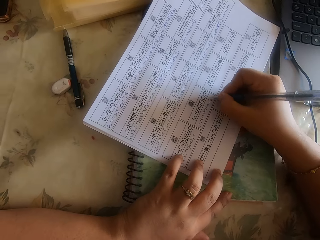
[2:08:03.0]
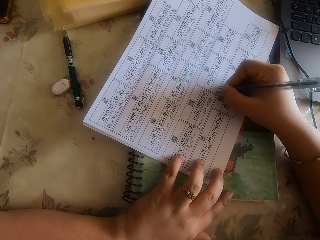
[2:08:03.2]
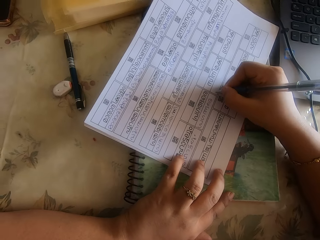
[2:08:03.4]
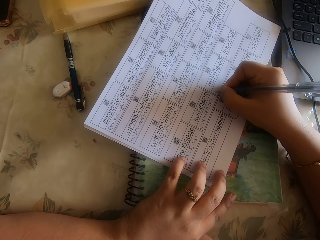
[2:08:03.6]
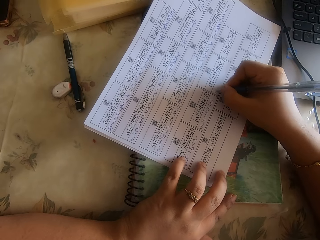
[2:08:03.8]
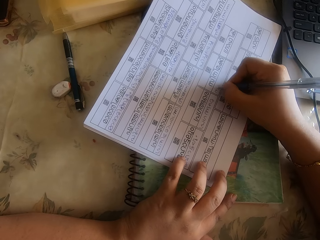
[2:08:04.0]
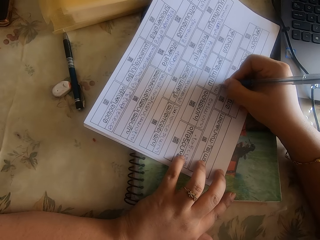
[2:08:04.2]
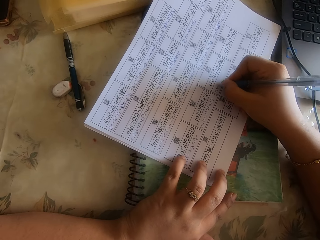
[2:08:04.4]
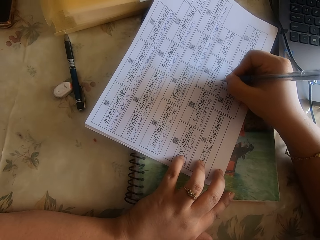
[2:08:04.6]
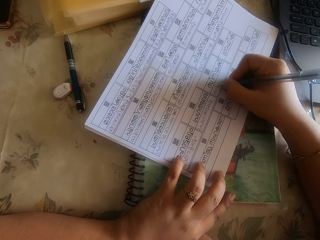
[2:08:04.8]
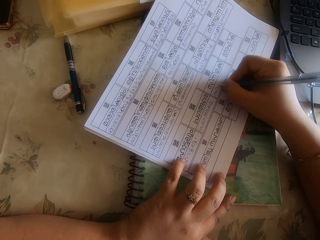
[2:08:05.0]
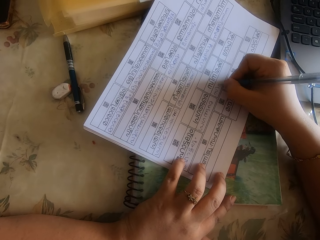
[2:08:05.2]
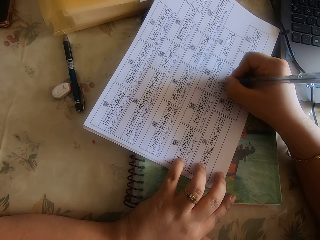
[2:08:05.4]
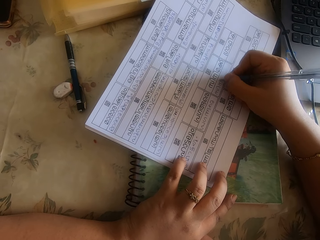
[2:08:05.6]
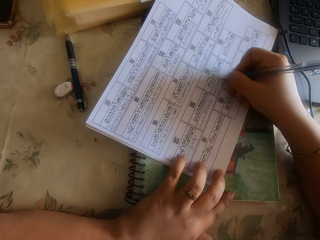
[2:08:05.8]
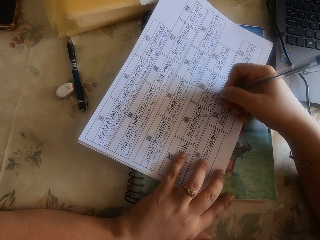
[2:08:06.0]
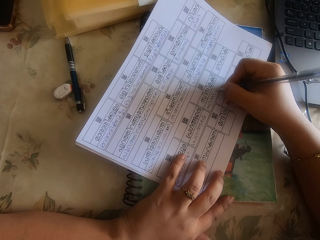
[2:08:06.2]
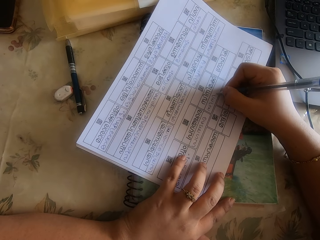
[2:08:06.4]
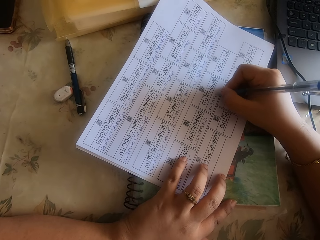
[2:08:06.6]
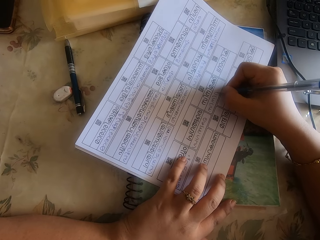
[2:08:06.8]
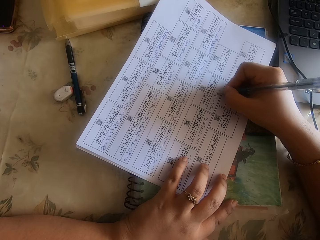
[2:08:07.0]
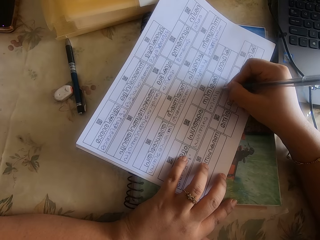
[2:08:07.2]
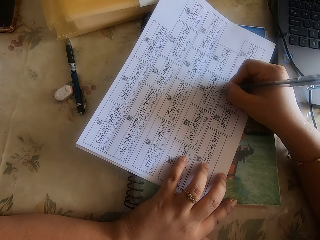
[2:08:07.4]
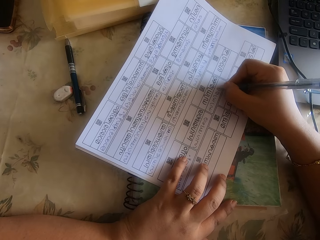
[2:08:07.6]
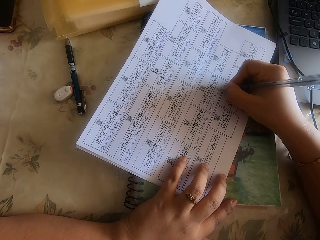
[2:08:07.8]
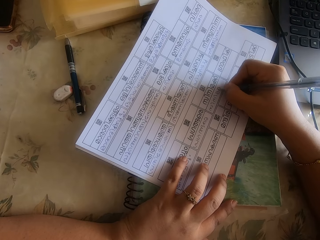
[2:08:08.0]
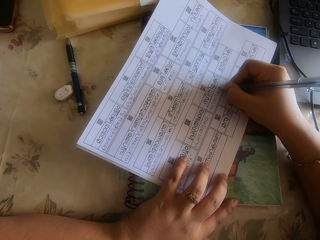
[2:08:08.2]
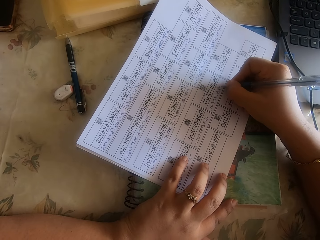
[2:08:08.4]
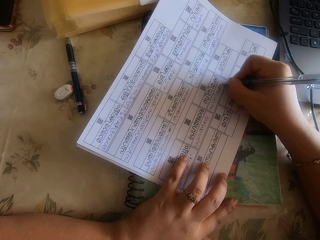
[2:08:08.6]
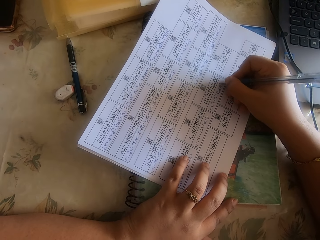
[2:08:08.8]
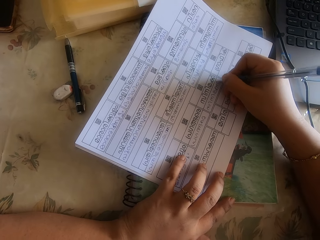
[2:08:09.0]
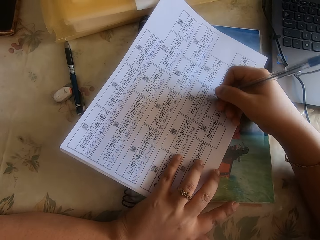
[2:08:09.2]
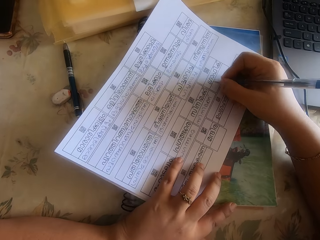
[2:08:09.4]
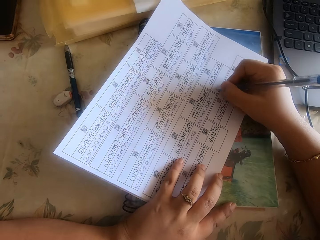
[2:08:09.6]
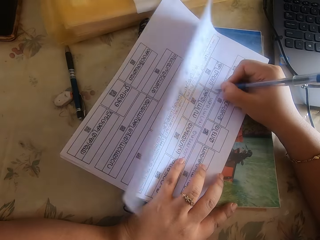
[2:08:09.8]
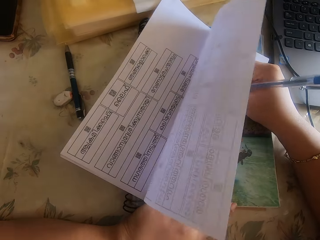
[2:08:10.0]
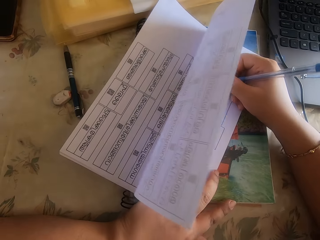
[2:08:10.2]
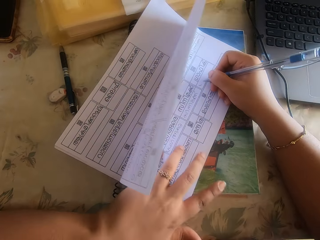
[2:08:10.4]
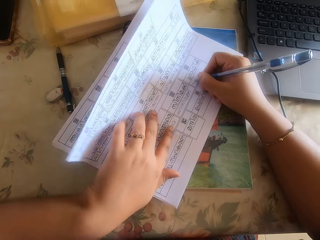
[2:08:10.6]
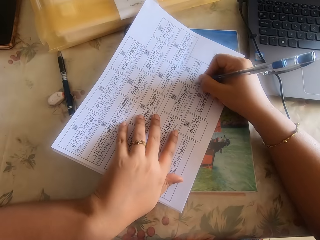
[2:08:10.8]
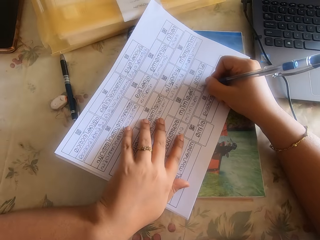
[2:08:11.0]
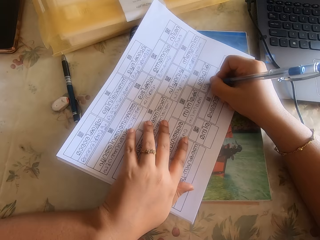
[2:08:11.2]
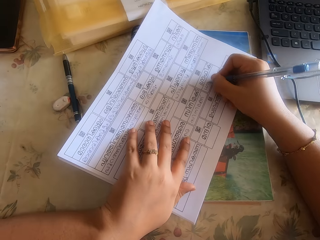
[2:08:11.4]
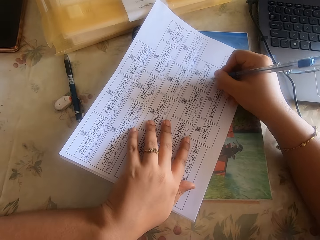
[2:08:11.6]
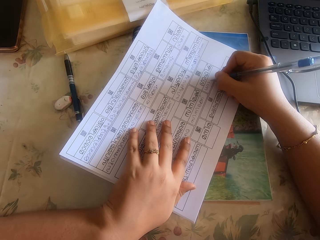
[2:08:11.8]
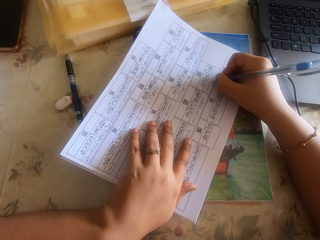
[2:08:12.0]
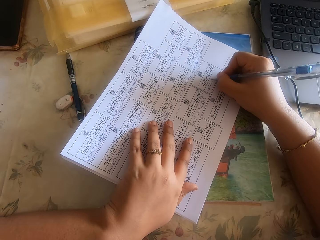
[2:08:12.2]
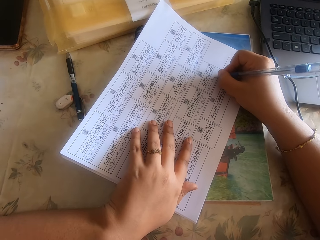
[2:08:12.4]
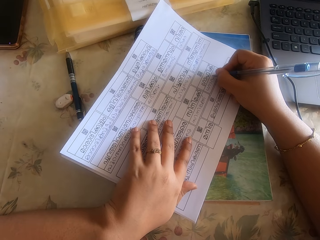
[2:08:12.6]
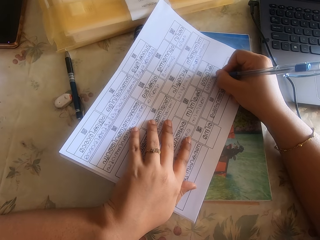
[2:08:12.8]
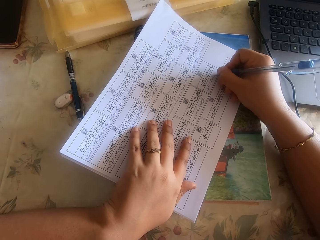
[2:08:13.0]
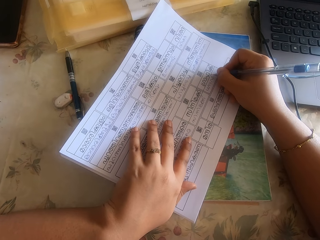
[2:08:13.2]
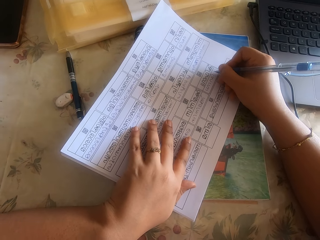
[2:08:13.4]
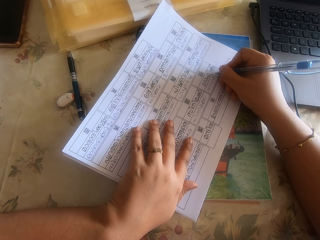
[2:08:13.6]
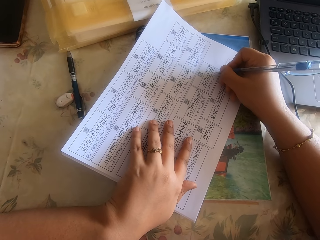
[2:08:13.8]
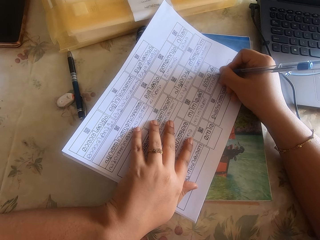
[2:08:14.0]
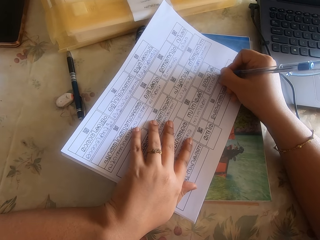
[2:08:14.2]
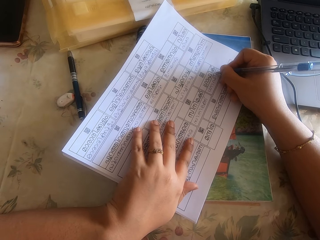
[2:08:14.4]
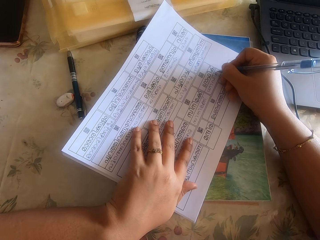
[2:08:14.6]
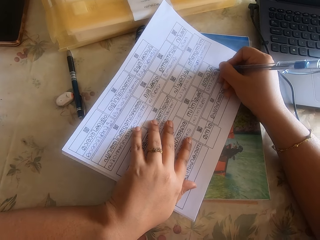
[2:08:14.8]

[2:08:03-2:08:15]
The camera wearer moves the piece of paper. They write on the piece of paper.

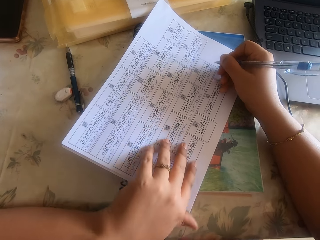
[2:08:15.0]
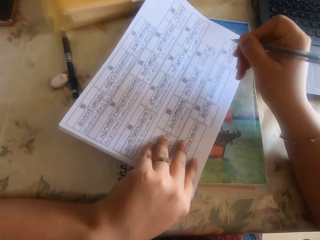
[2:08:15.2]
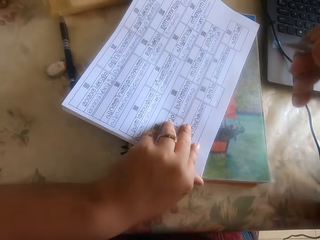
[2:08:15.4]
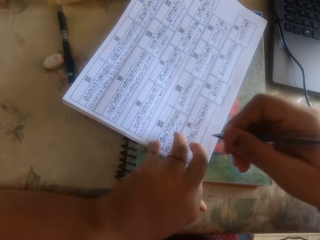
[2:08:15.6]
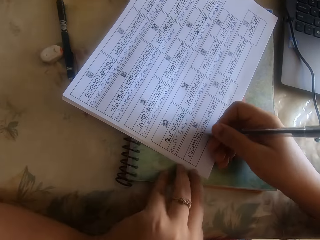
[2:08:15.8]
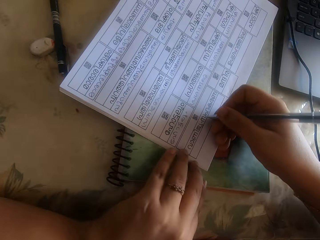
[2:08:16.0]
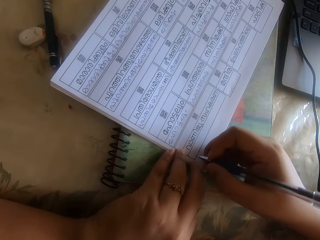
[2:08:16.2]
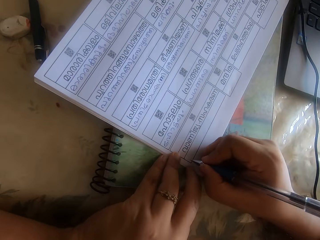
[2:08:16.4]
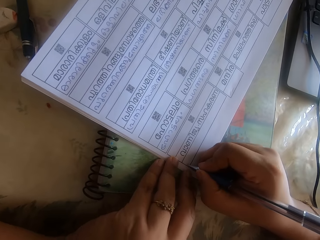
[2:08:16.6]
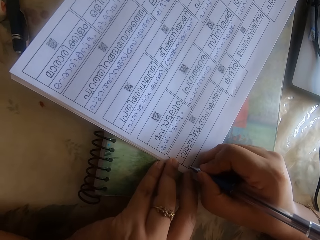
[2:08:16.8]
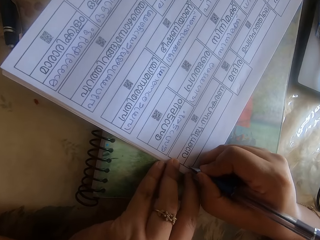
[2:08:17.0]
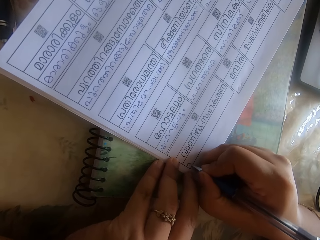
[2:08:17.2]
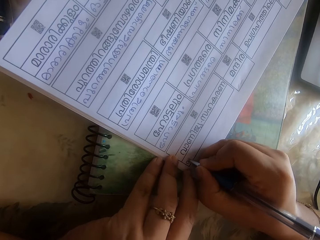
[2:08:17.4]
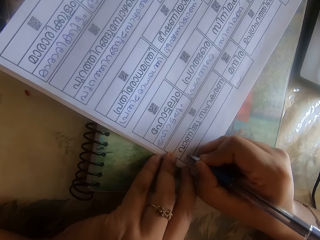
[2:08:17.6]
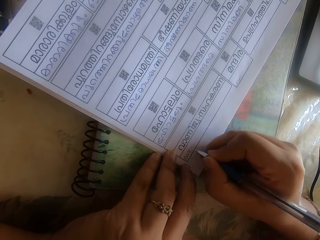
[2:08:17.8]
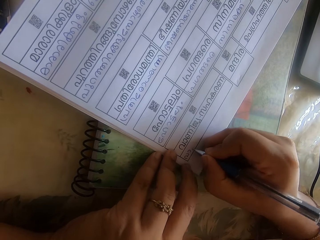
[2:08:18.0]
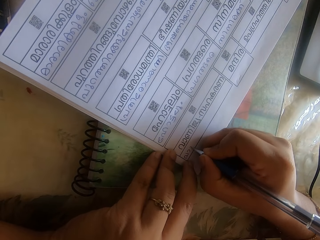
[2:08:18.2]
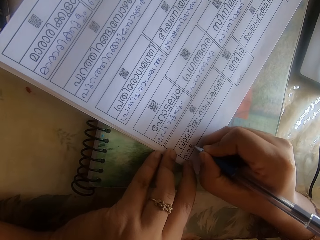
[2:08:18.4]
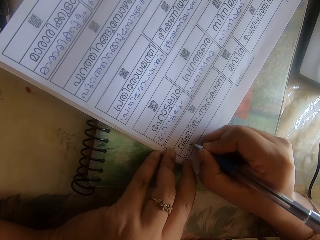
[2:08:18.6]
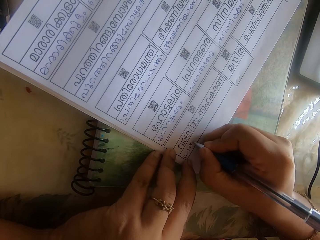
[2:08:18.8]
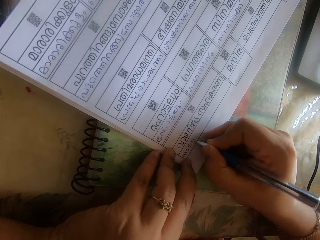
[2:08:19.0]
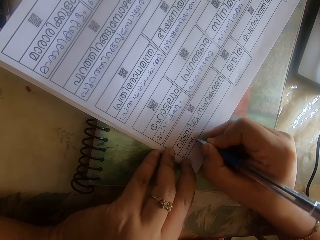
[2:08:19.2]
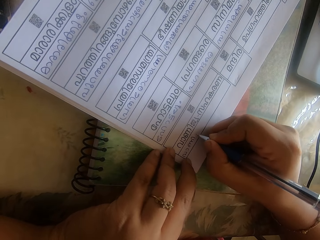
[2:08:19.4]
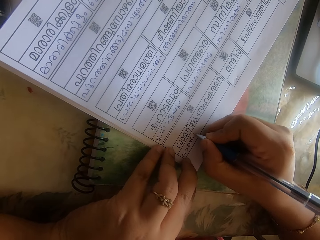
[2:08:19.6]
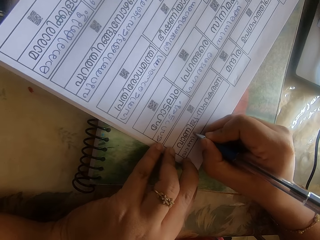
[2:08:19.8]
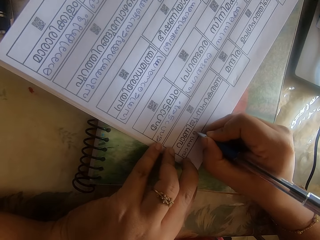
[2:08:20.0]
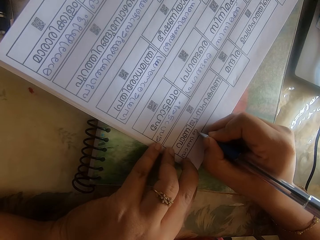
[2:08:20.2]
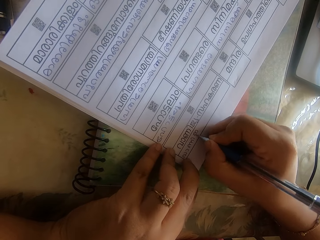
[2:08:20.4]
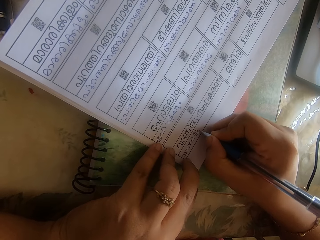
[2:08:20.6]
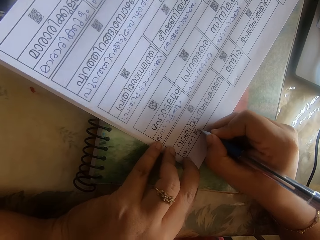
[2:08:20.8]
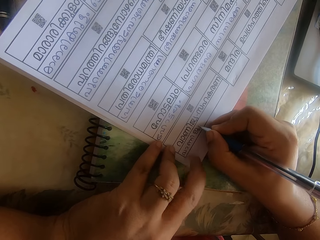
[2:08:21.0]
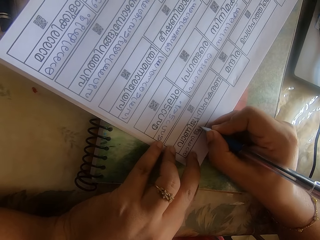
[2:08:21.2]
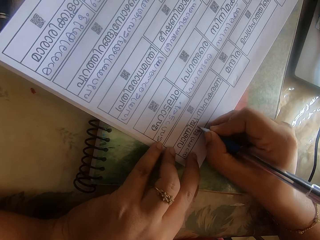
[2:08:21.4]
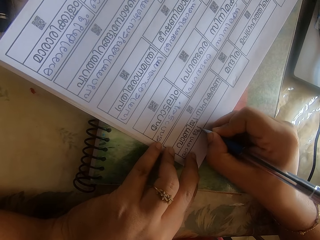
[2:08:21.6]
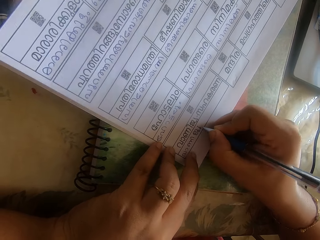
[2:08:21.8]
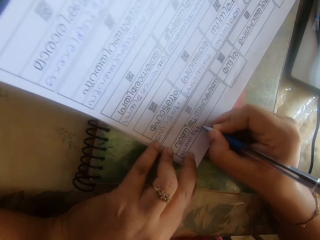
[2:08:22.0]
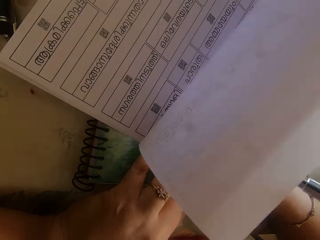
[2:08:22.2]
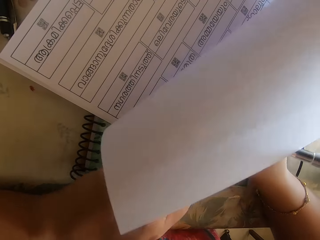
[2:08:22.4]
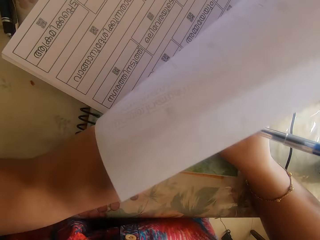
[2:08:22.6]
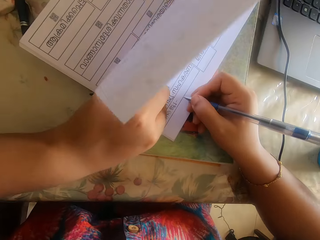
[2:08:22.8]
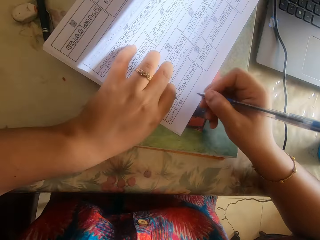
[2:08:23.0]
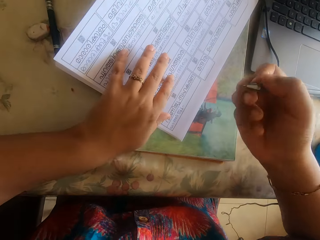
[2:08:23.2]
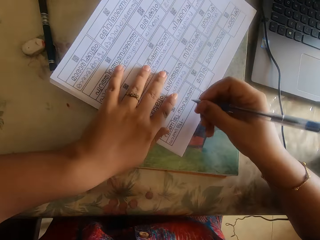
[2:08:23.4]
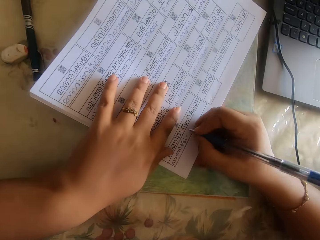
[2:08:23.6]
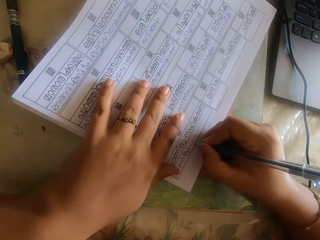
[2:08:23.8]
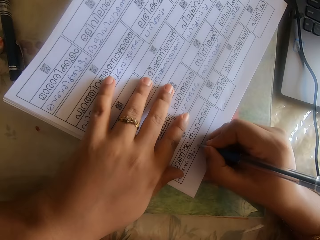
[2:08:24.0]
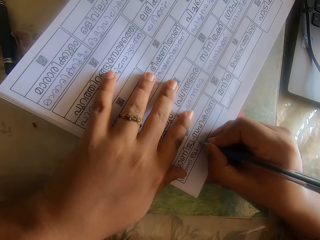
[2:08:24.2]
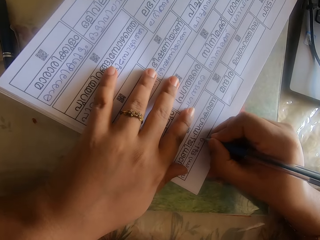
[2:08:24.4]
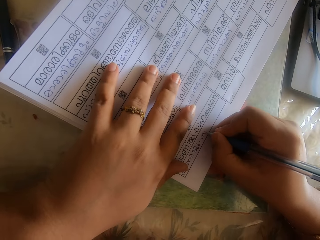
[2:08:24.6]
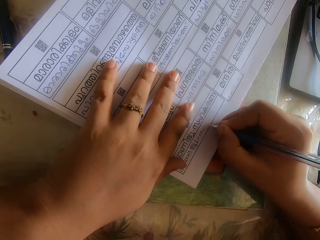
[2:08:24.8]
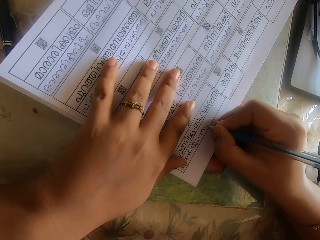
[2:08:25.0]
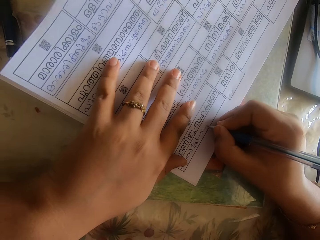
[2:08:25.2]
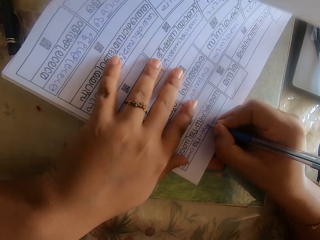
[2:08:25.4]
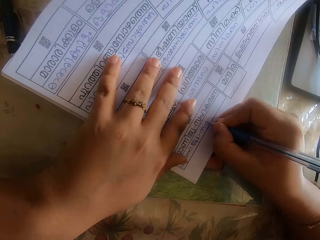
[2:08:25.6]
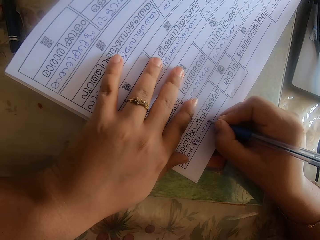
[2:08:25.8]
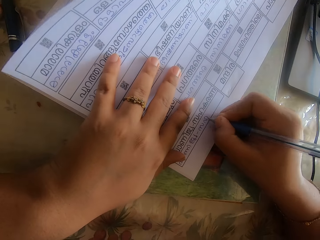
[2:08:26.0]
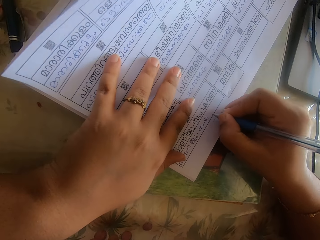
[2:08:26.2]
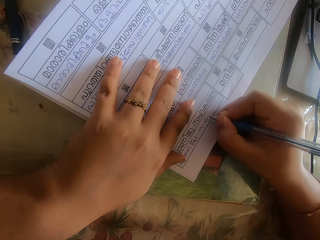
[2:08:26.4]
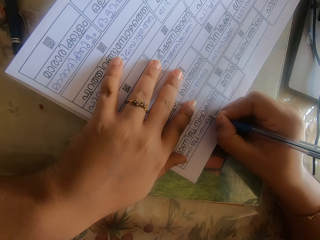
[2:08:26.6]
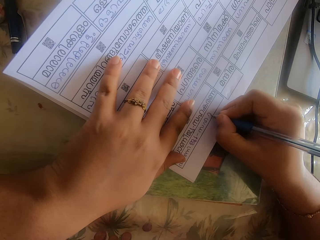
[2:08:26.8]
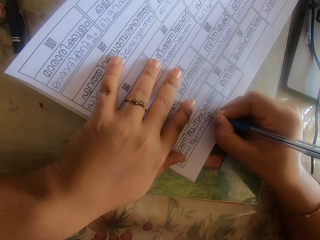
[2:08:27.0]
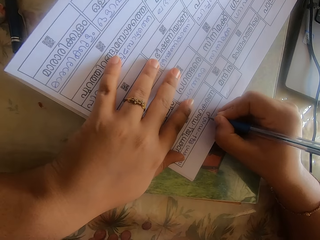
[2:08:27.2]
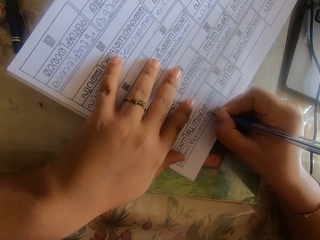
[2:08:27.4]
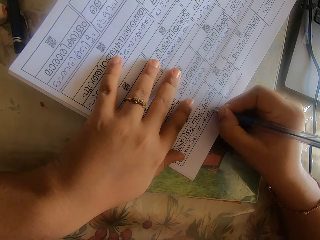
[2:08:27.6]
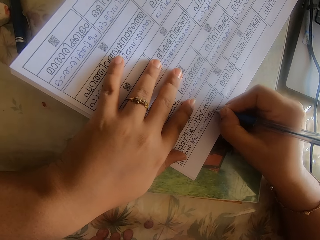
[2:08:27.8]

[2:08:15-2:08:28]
The camera wearer moves the piece of paper. They write on the piece of paper. They hold the paper. They write on the piece of paper.
